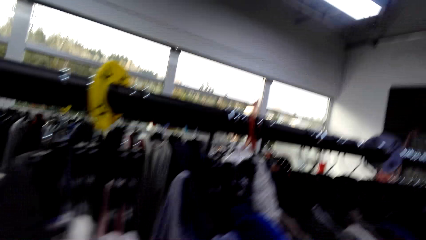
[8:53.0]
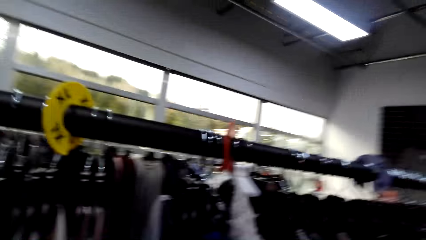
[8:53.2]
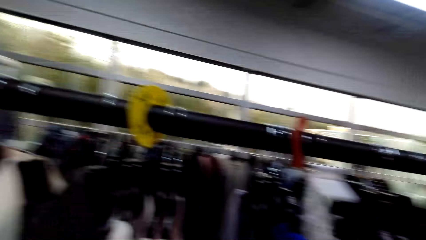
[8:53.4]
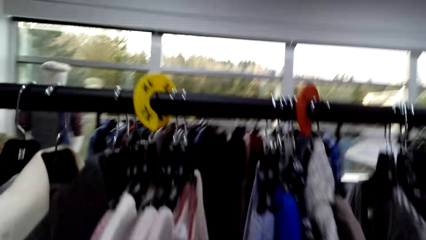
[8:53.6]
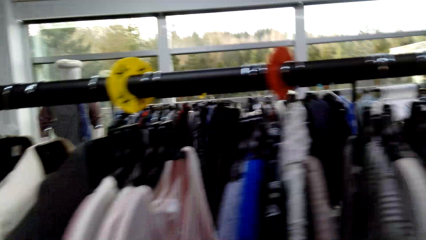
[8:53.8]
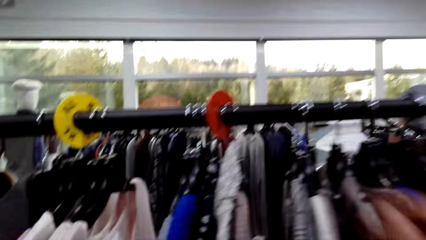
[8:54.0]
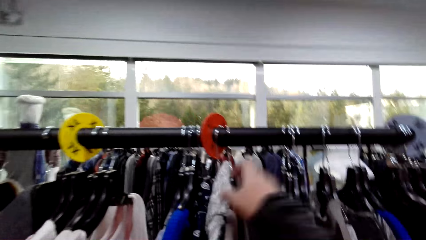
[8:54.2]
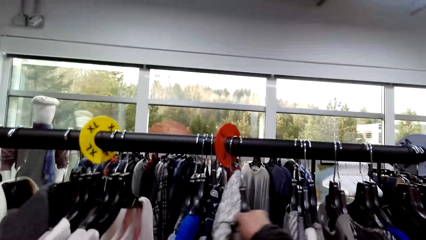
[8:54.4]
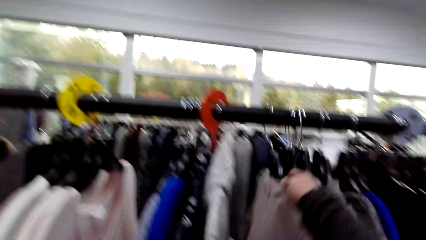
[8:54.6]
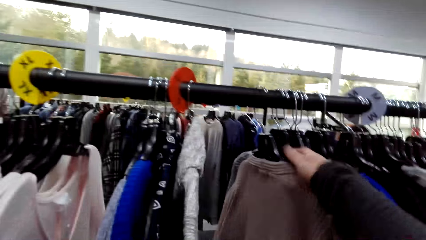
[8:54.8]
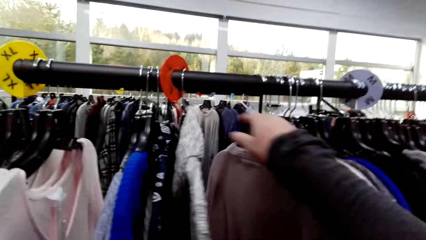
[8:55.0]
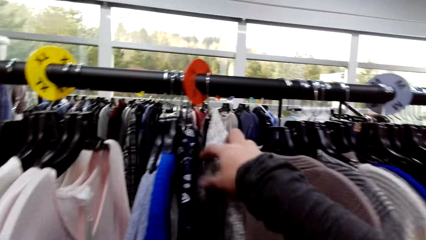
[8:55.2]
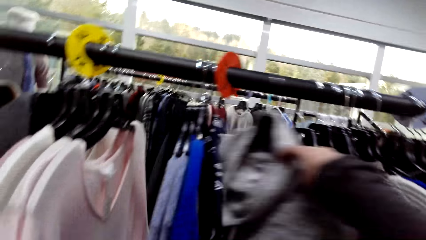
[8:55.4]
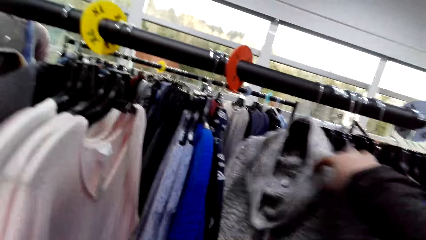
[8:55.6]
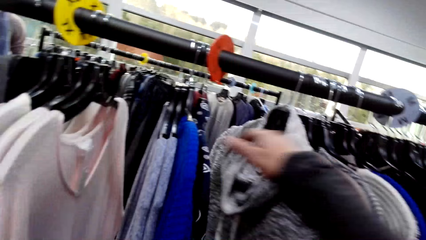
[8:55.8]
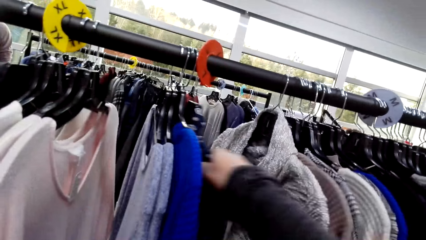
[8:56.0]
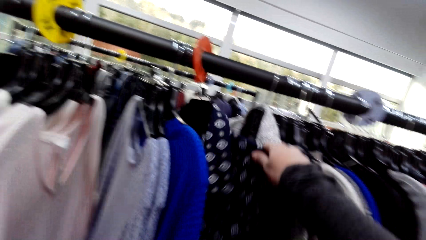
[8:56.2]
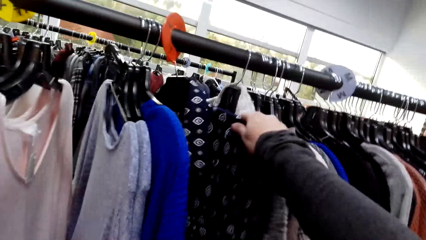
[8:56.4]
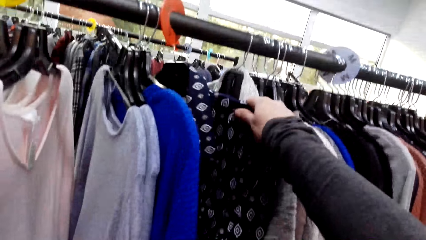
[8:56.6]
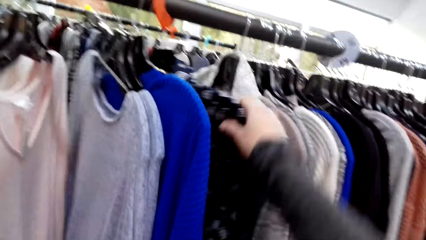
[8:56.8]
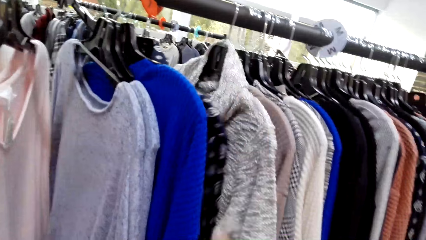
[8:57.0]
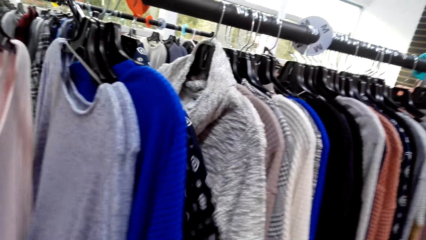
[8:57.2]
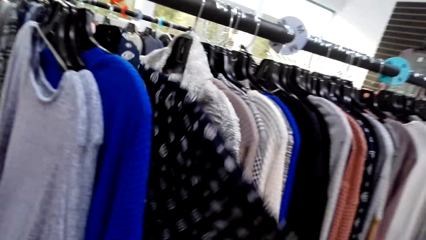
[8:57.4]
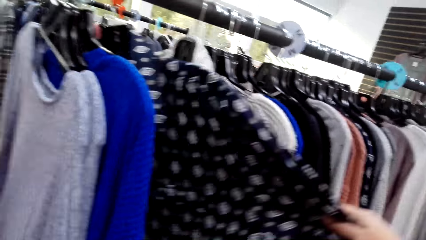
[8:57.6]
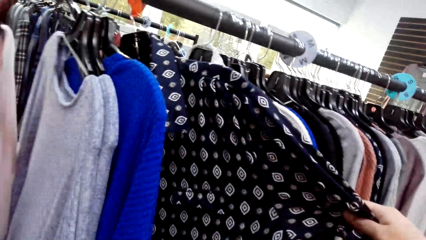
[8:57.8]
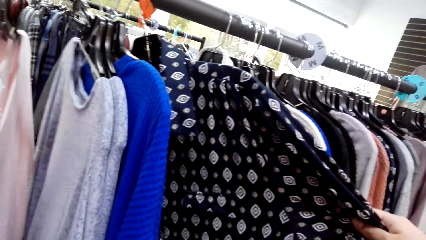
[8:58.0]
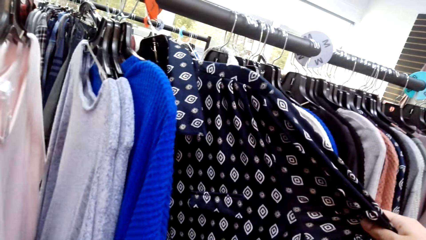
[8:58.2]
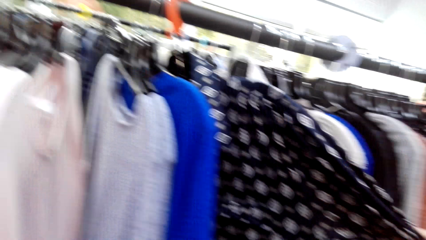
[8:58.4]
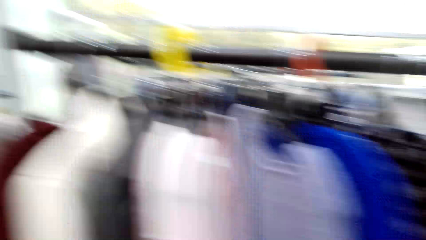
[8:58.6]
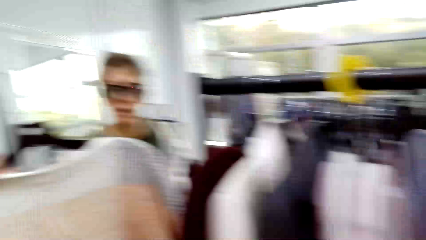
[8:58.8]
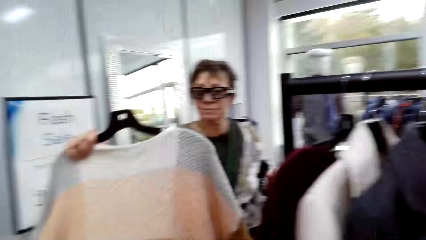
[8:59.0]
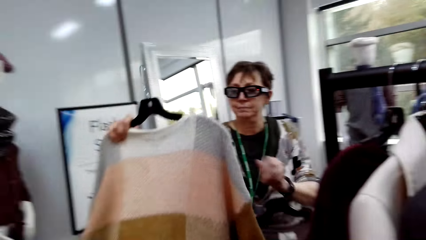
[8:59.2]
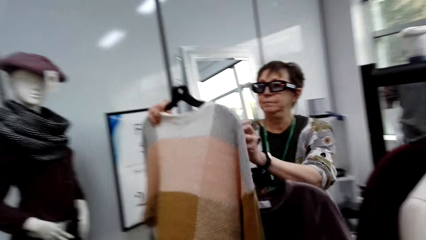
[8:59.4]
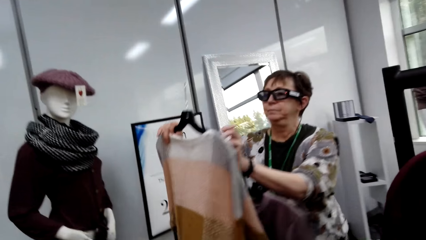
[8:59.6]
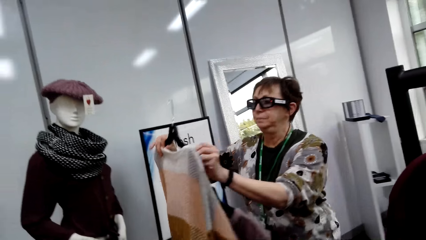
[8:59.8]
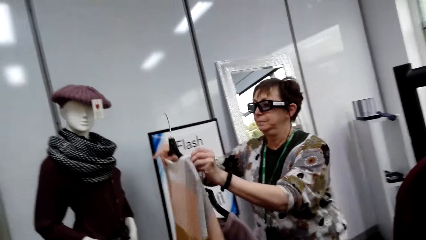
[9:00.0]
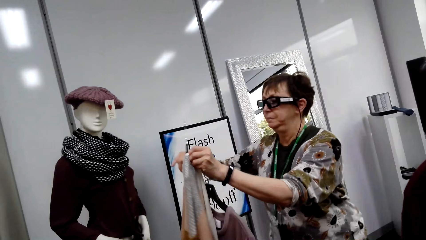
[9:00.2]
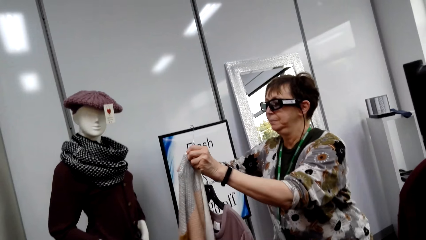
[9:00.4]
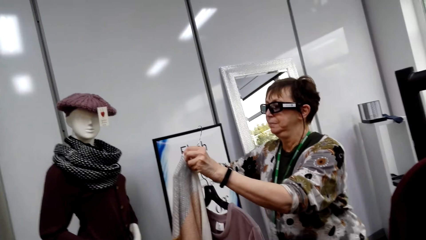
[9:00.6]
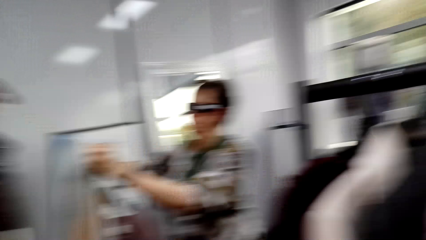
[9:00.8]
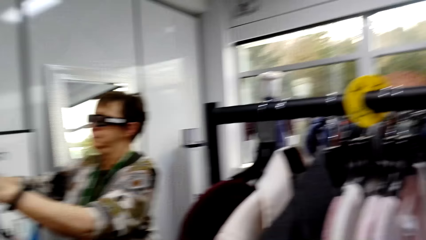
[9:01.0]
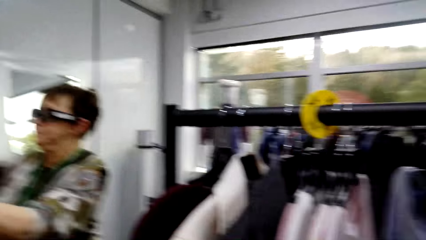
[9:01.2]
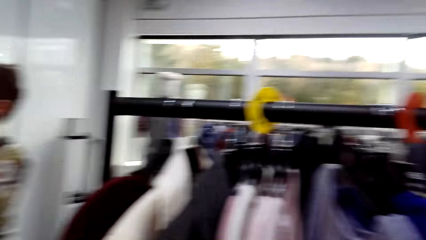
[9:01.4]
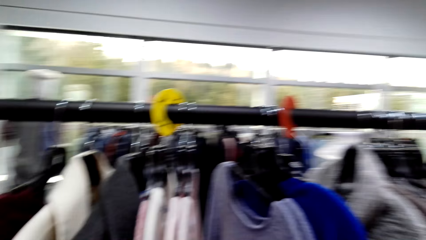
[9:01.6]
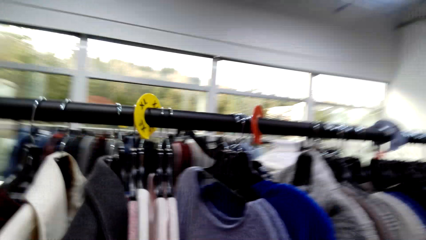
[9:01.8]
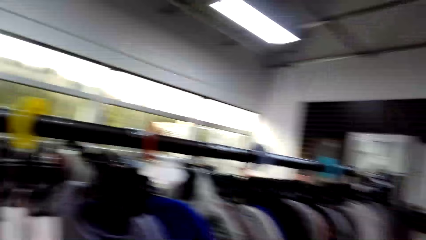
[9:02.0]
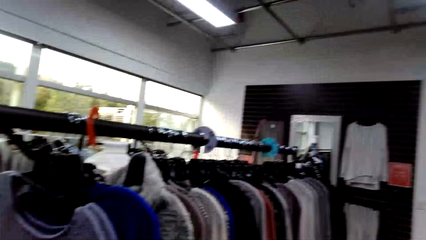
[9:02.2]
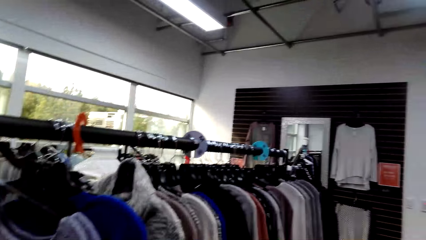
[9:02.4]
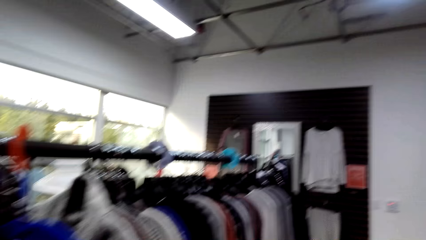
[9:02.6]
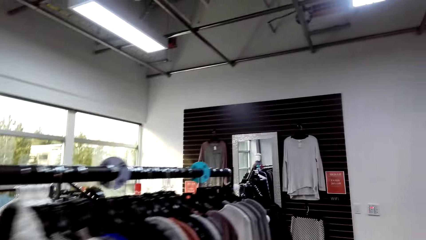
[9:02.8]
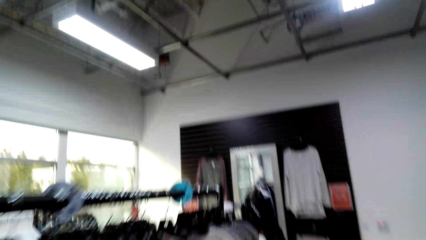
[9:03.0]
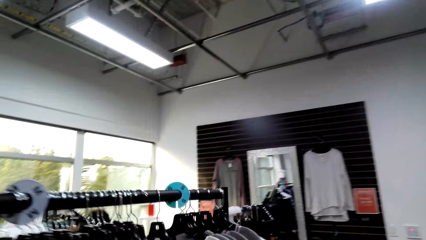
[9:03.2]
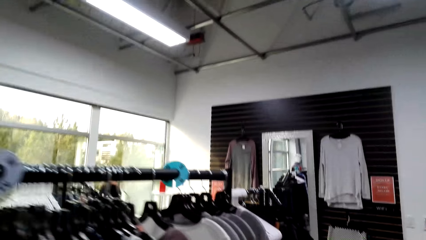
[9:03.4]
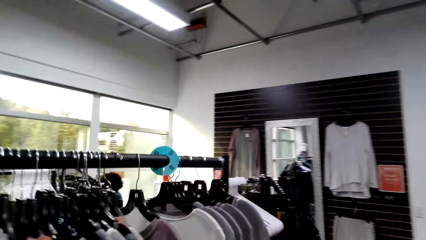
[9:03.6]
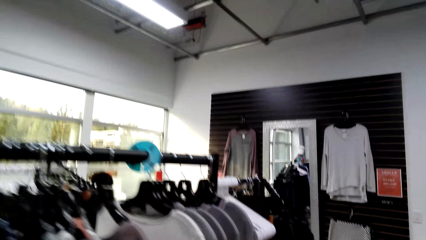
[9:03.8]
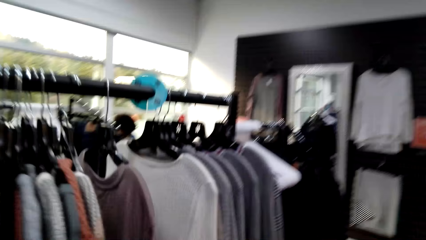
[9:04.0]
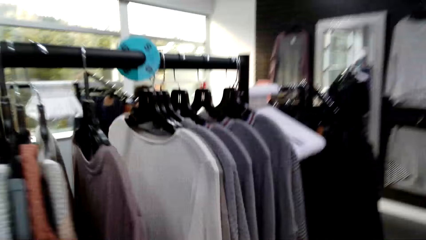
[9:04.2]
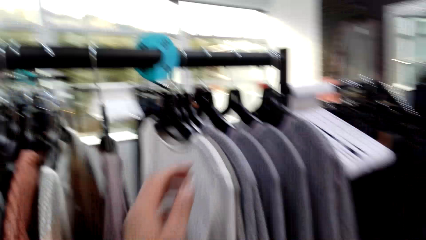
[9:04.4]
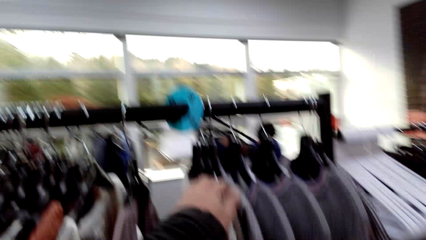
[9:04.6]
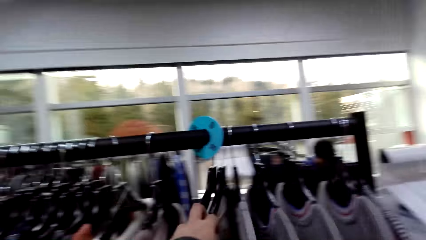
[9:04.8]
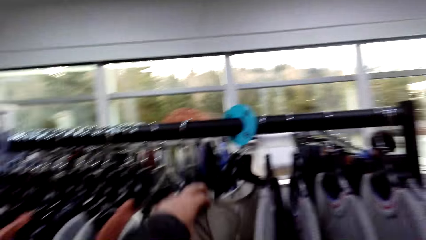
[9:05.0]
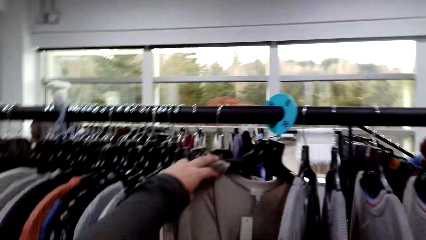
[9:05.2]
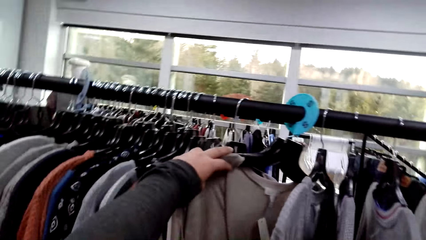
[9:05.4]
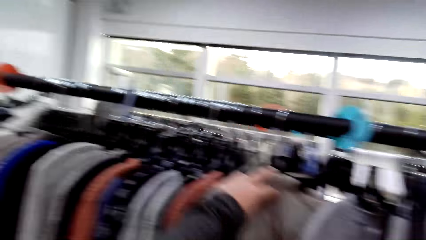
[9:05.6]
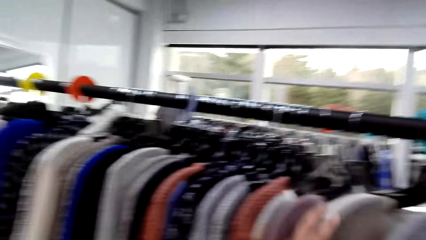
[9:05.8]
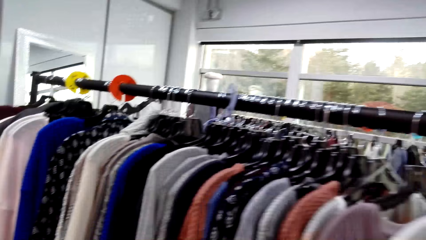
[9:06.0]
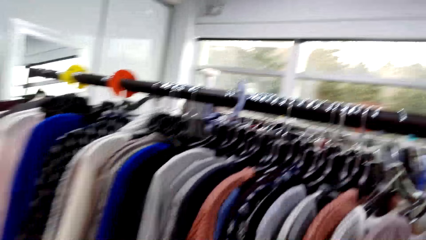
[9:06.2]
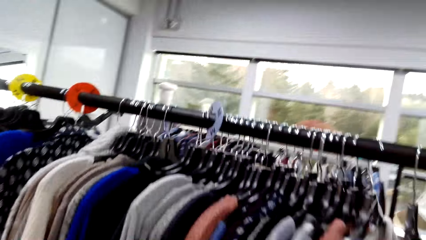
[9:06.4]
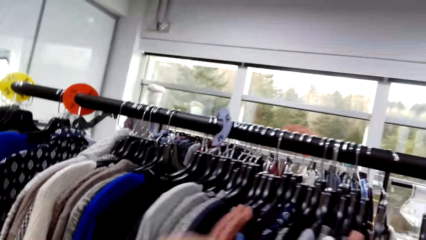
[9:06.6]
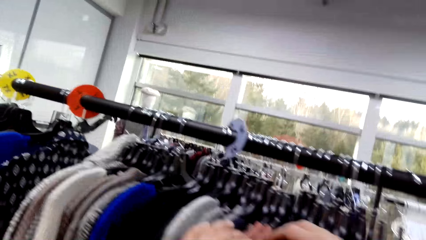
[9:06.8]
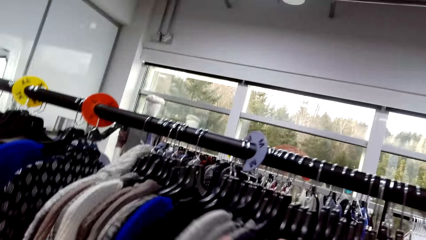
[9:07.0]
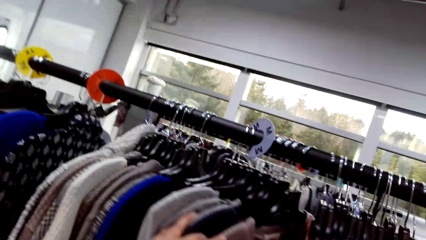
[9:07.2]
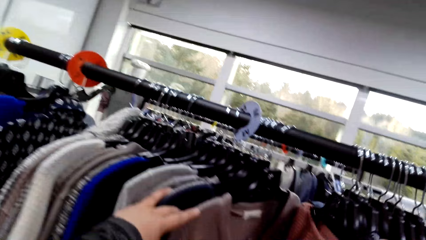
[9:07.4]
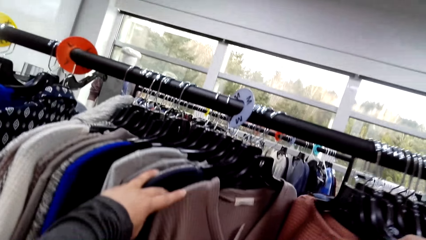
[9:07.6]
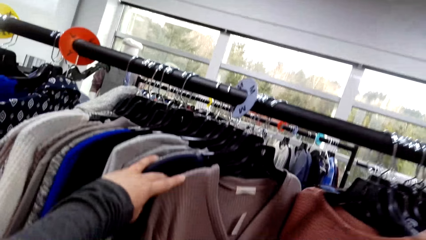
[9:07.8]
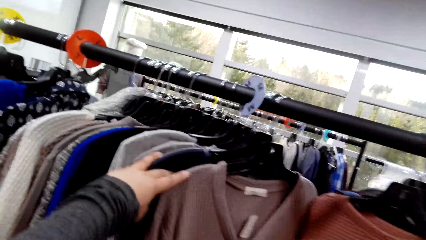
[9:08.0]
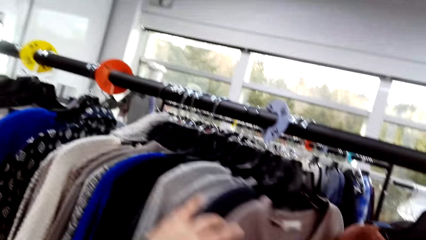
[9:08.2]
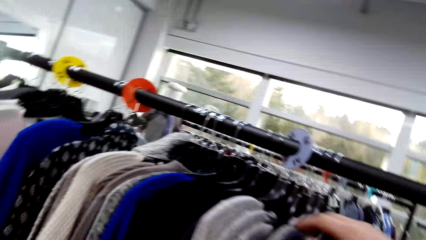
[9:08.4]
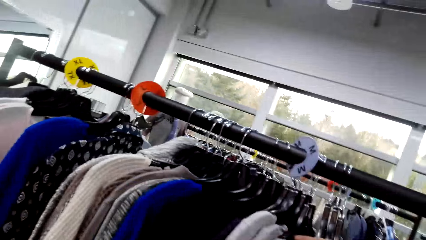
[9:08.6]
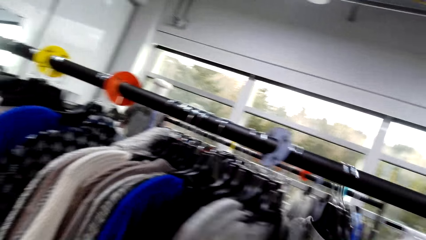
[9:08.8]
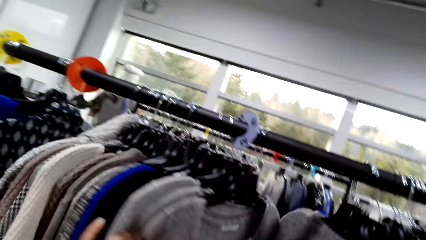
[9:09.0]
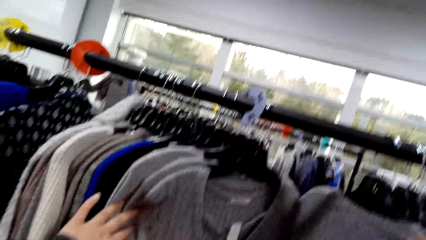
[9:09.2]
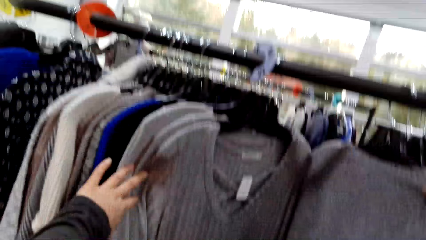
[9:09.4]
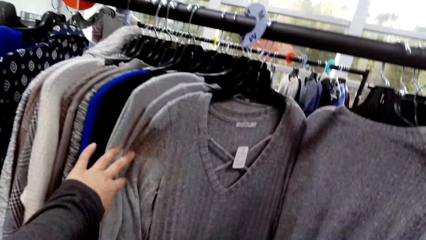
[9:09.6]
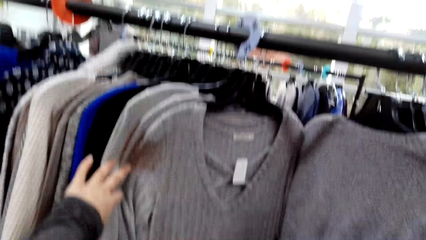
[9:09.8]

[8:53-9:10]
The camera wearer moves apparel. They look at clothes. They move the apparel repeatedly. They hold the apparel. A lady holds apparel. The camera wearer looks around. The lady adjusts the apparel on the hanger. The camera wearer walks around, holds apparel, moves around and holds apparel.
